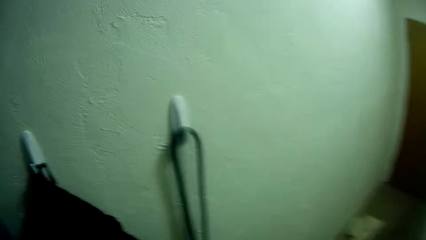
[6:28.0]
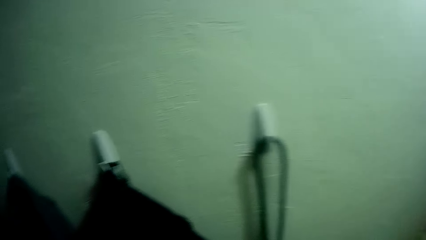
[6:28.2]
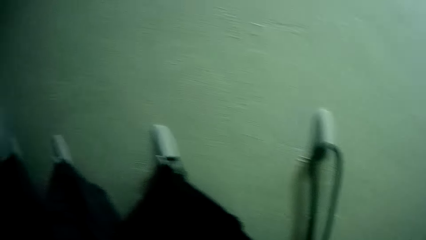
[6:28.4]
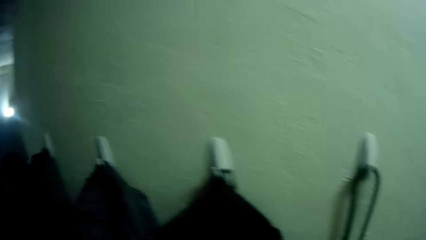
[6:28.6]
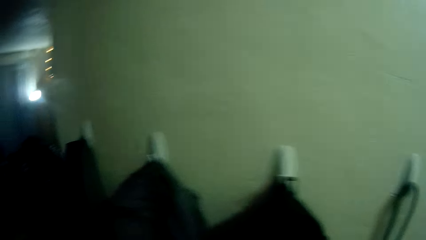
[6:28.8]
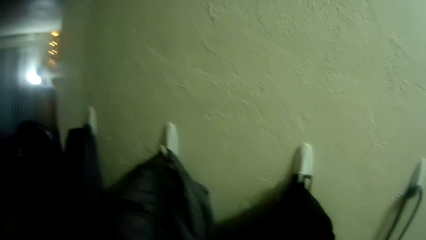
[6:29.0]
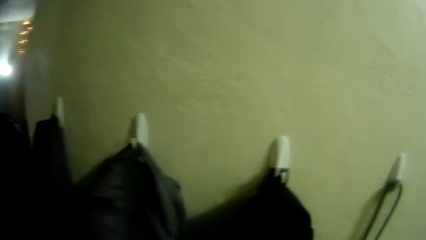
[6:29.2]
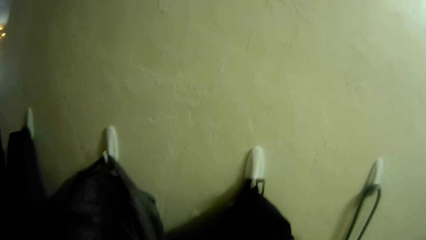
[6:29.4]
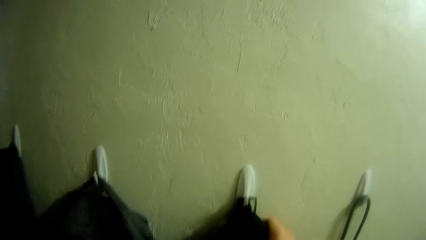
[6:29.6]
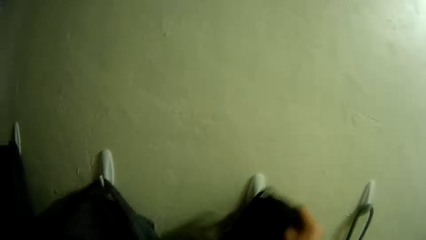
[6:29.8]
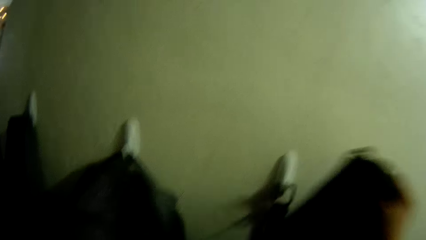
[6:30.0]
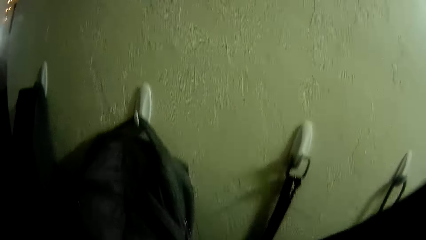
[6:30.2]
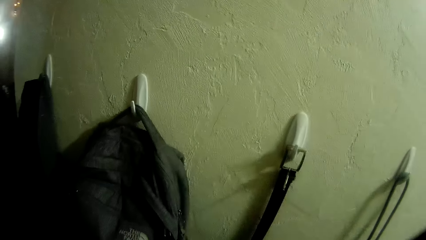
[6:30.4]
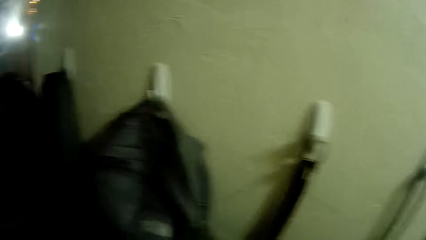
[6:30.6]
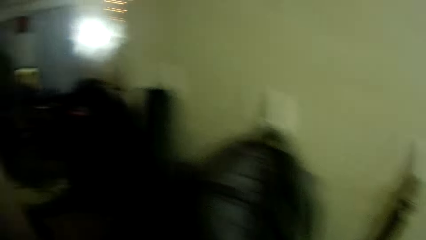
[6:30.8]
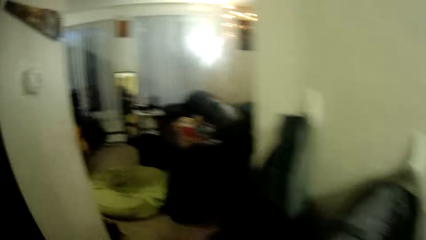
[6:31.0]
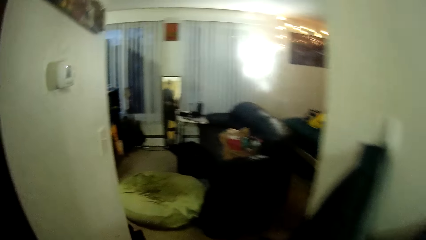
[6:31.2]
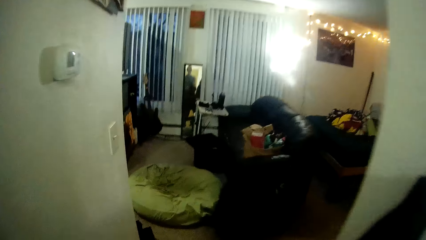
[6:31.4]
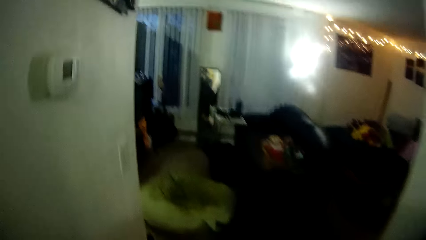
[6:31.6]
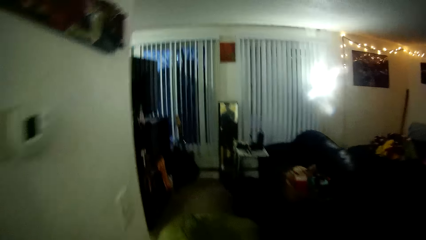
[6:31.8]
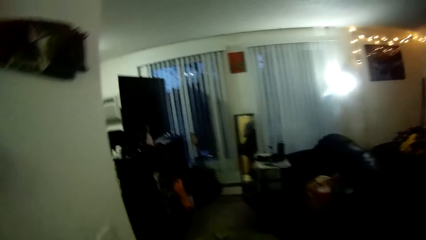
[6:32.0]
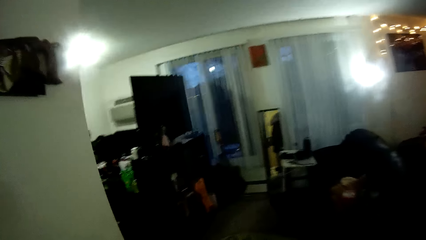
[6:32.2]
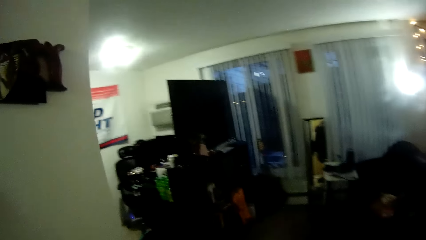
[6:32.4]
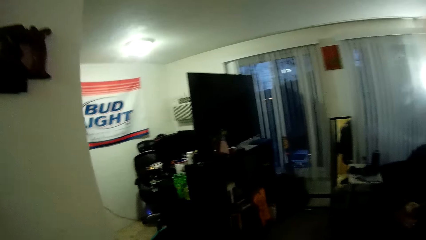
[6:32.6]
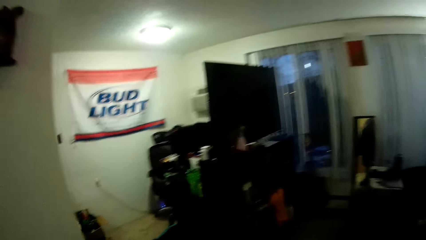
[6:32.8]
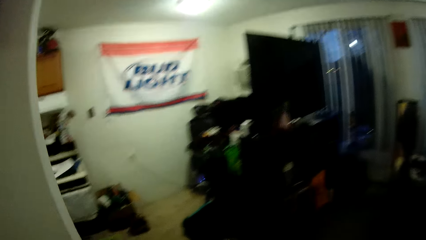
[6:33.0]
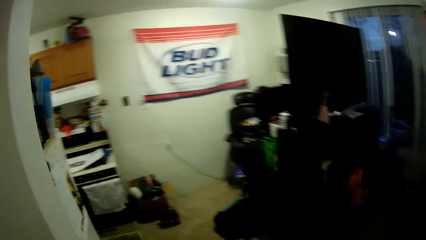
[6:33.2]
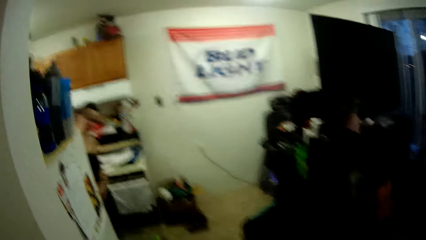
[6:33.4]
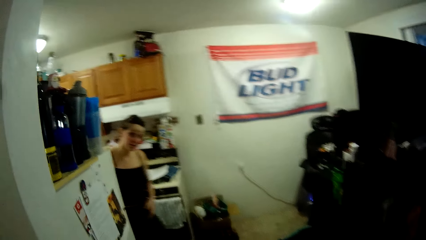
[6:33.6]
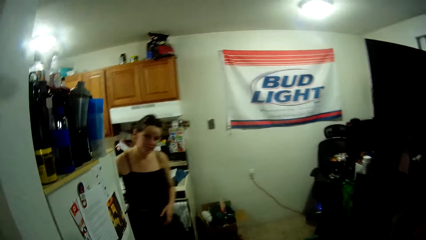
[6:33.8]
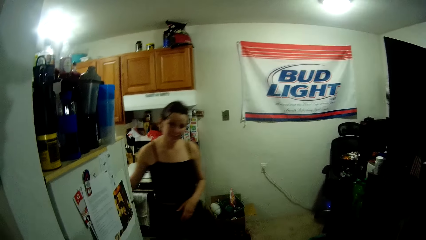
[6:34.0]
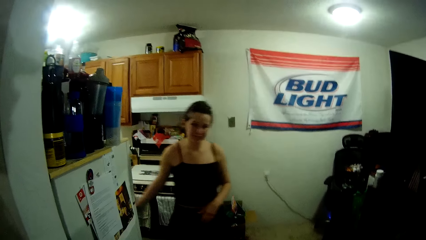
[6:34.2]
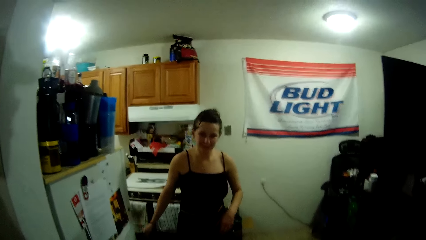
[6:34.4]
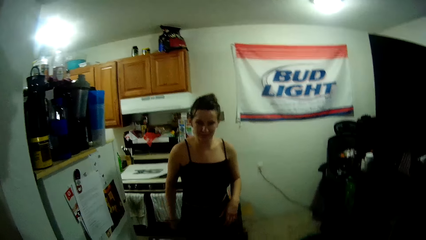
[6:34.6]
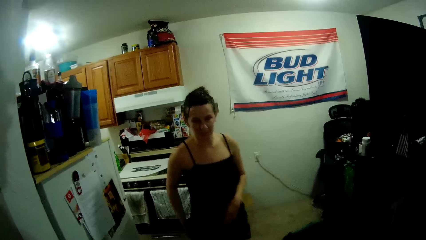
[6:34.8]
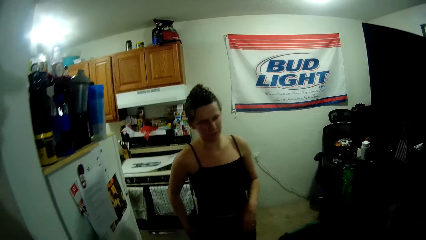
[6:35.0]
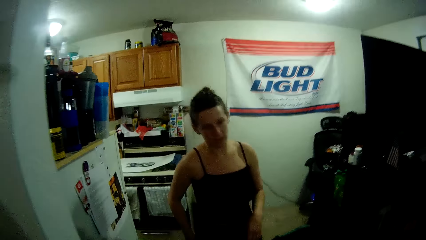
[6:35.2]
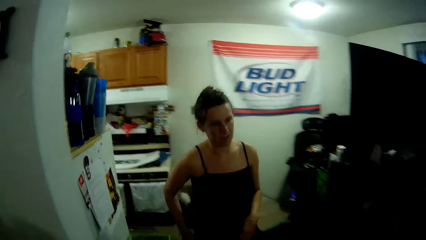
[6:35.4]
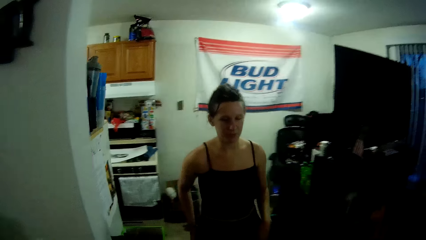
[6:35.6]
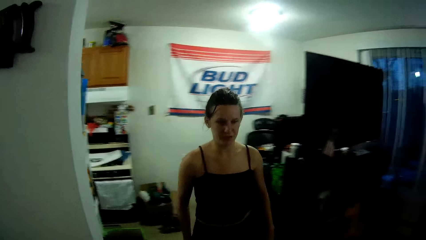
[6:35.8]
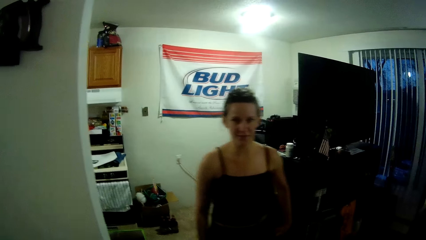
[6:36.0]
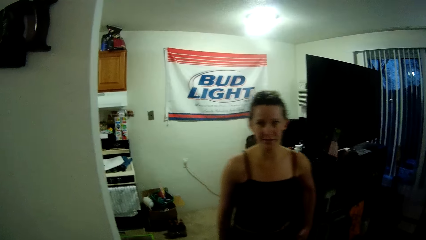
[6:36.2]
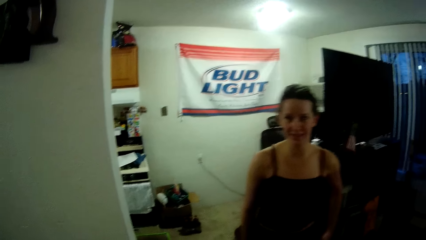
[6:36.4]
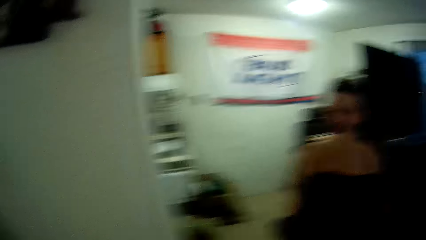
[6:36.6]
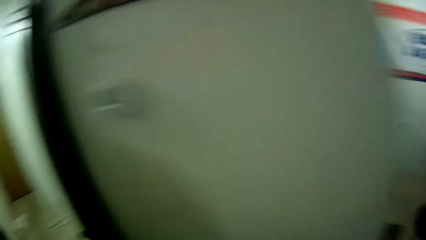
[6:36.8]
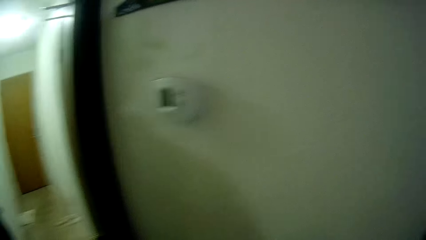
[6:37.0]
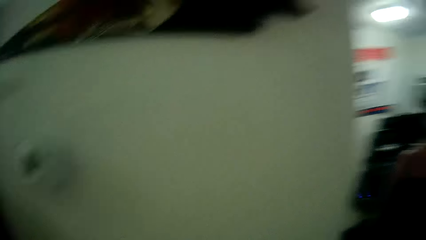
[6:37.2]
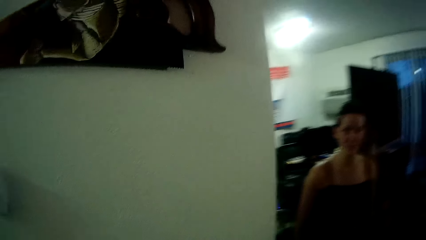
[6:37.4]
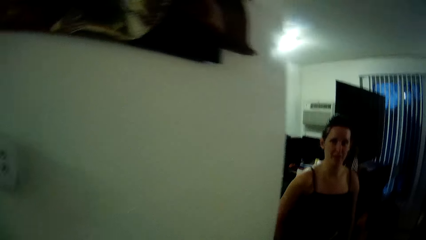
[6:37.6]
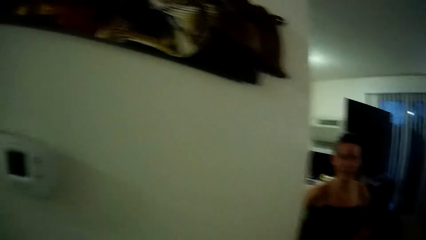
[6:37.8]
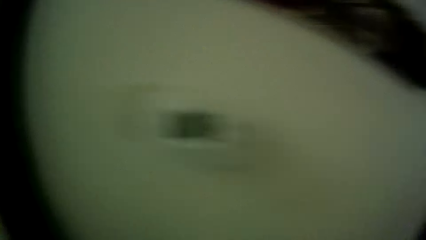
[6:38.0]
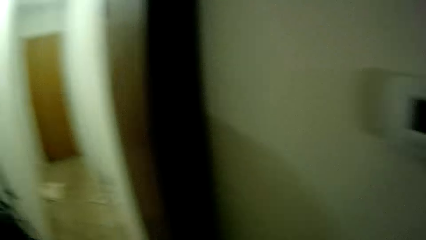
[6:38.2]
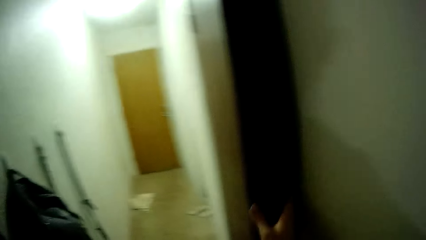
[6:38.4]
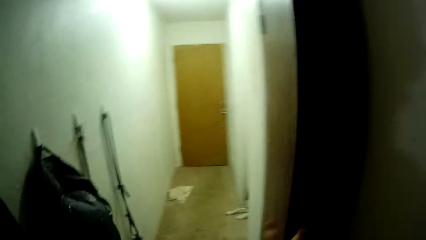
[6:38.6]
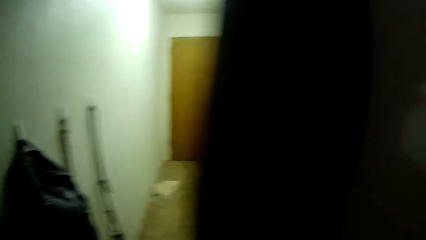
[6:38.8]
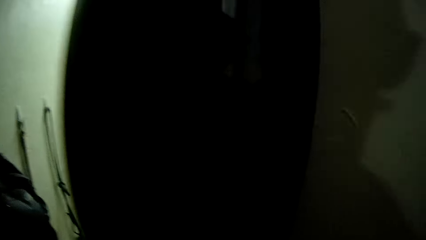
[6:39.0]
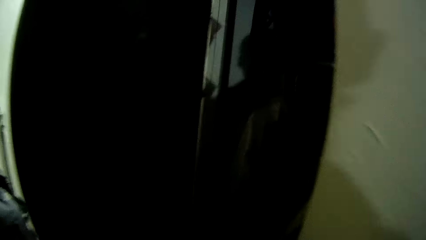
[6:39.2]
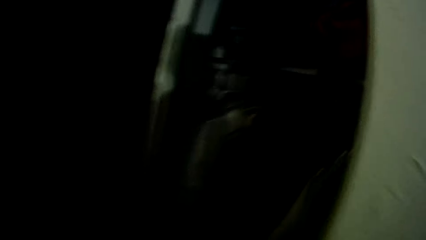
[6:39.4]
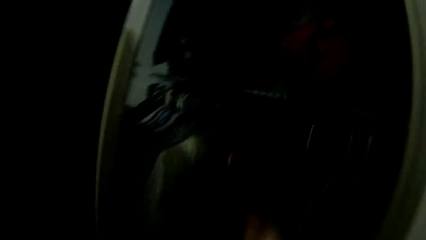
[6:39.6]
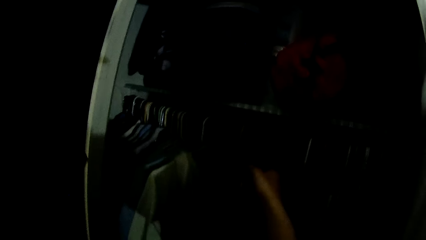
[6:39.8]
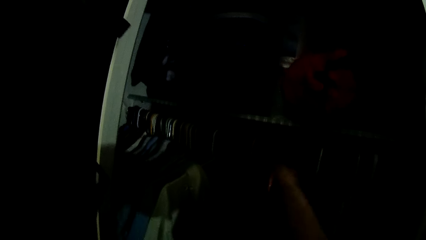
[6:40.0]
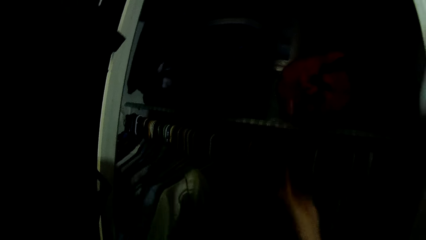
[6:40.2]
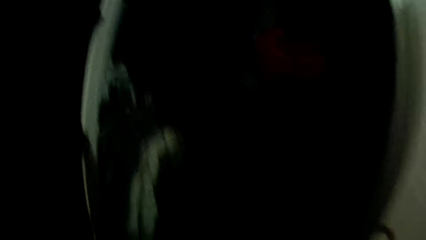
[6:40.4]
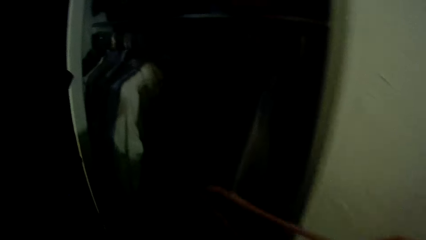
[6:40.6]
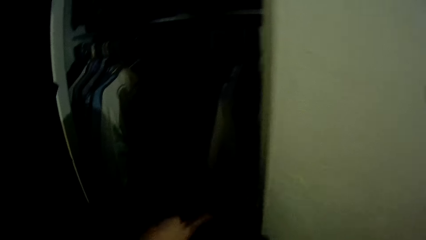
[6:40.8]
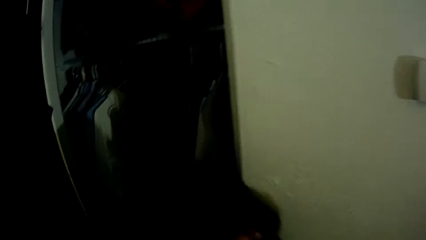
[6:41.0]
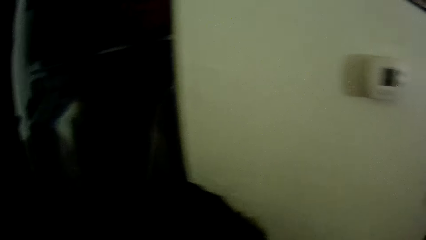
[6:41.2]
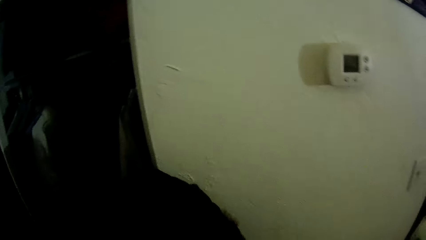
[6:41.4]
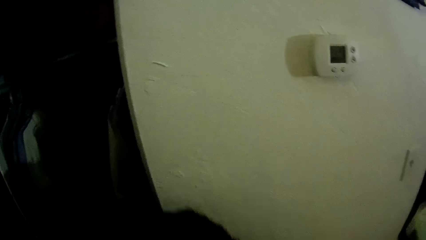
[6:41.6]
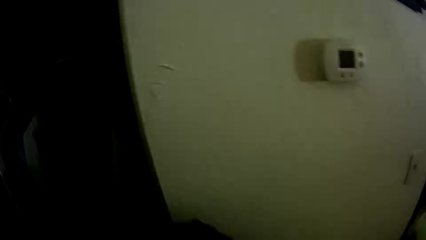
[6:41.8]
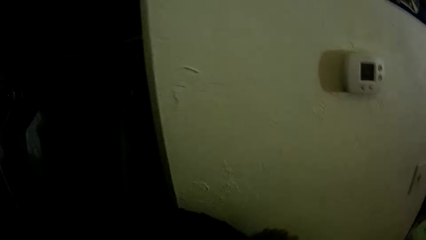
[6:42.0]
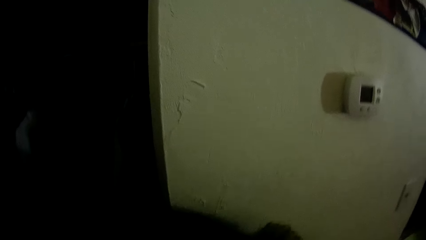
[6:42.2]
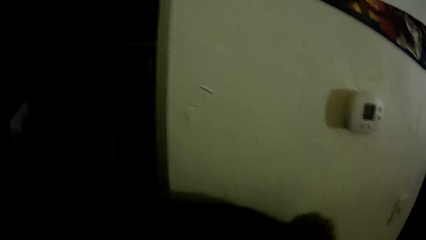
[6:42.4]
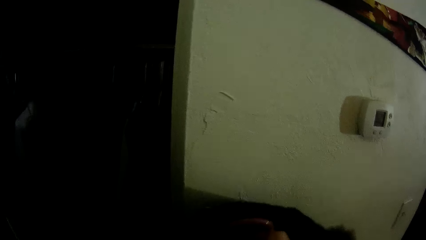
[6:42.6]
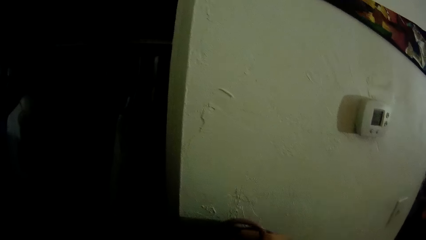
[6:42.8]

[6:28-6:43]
The camera wearer walks around the room. They pick up the cloth from the hook on the wall. They walk around the house. The lady moves around the house. The camera wearer talks to the lady. They walk towards the cupboard. They look around. They open the cupboard. They take a hanger from the cloth rail. They hang the cloth on the hanger.
